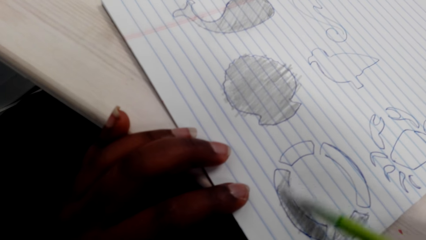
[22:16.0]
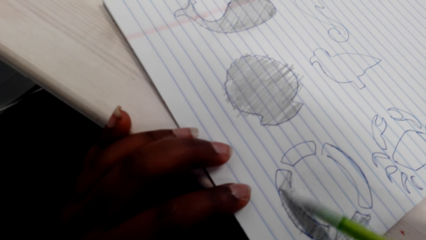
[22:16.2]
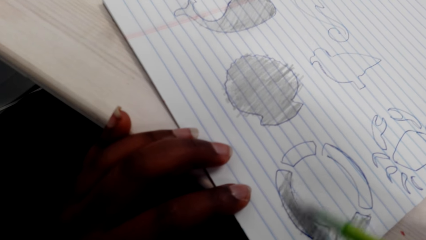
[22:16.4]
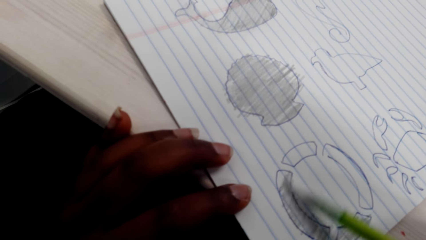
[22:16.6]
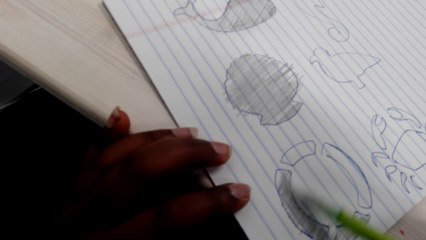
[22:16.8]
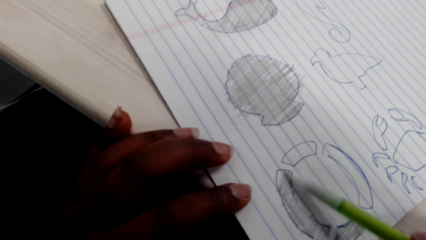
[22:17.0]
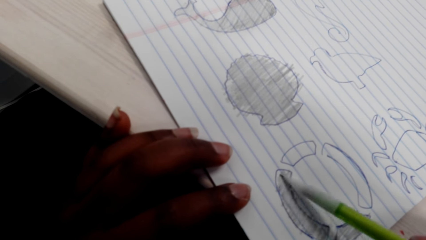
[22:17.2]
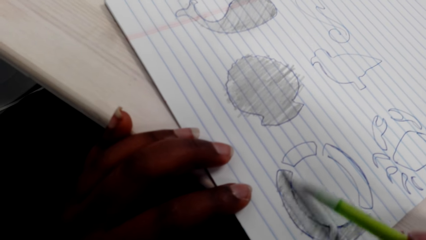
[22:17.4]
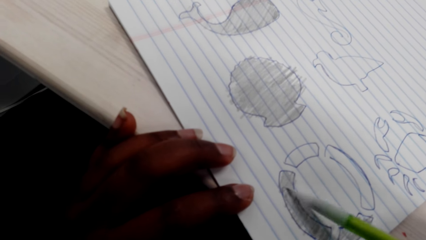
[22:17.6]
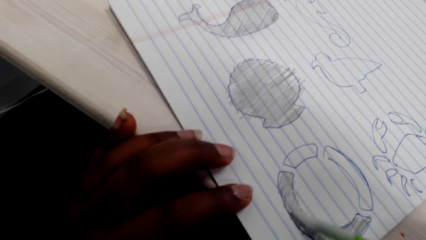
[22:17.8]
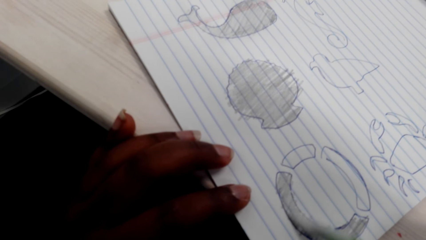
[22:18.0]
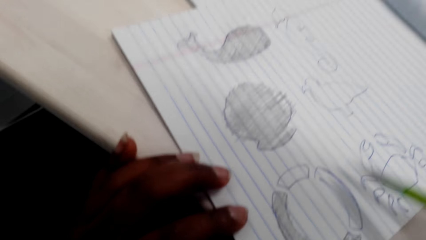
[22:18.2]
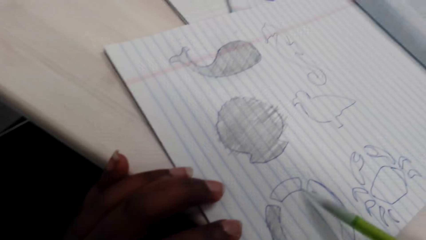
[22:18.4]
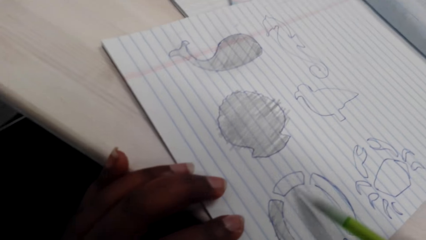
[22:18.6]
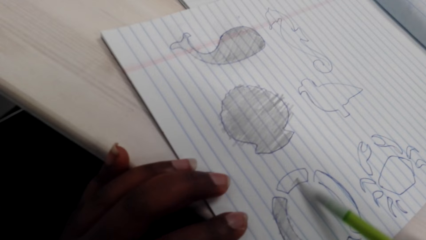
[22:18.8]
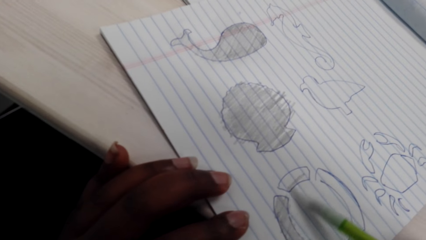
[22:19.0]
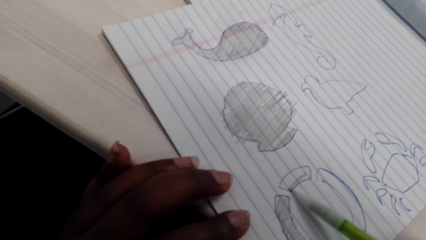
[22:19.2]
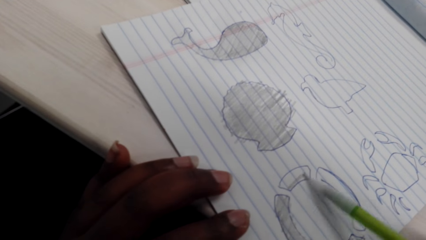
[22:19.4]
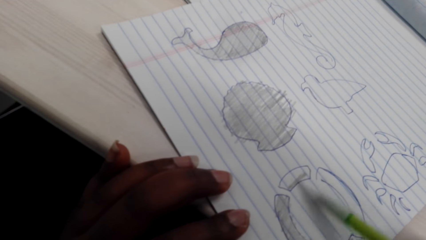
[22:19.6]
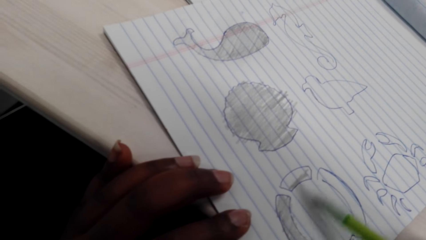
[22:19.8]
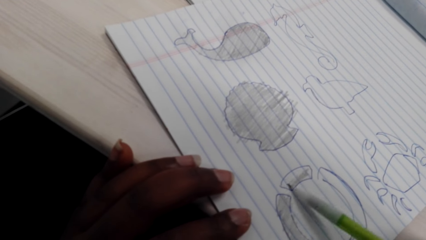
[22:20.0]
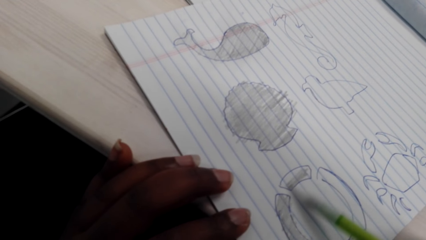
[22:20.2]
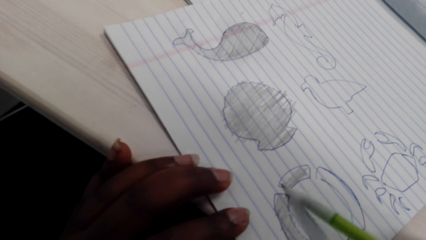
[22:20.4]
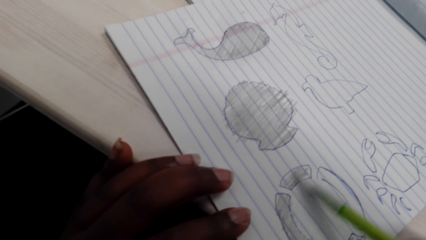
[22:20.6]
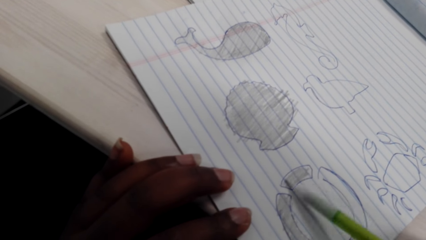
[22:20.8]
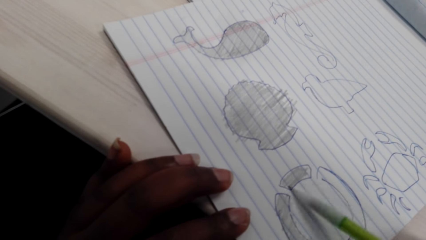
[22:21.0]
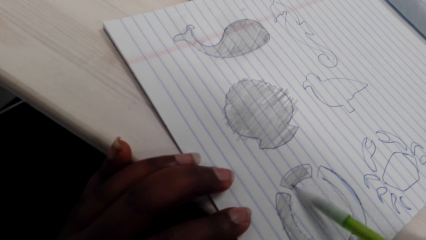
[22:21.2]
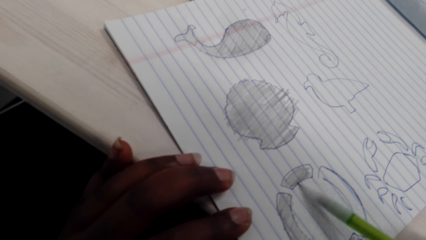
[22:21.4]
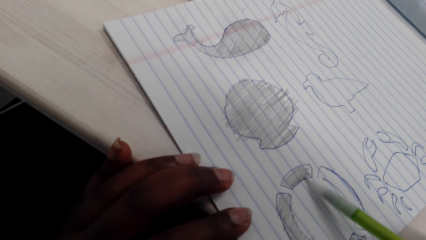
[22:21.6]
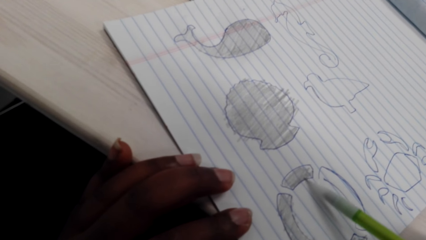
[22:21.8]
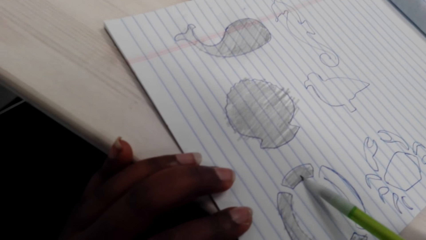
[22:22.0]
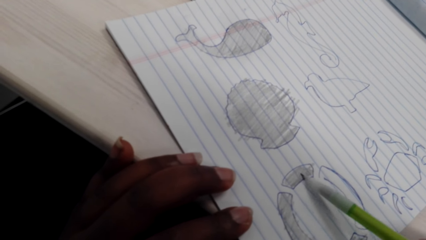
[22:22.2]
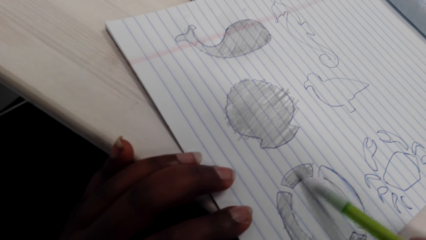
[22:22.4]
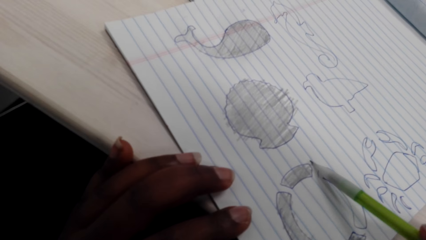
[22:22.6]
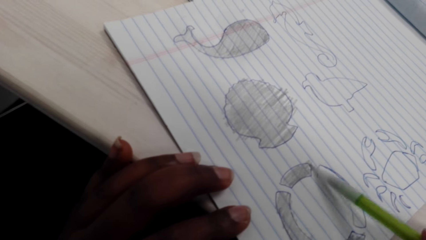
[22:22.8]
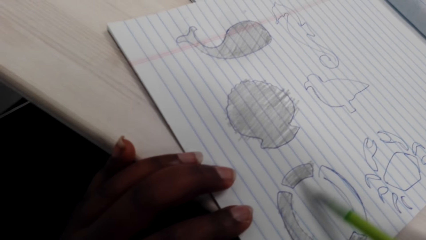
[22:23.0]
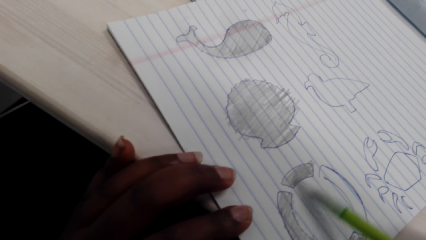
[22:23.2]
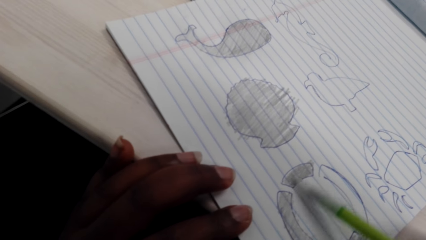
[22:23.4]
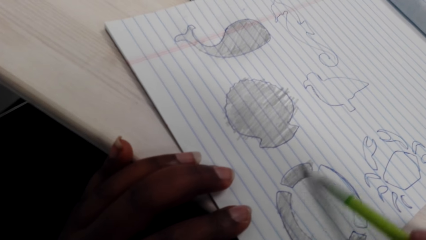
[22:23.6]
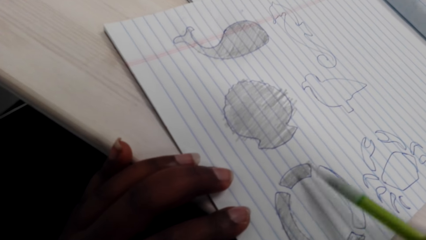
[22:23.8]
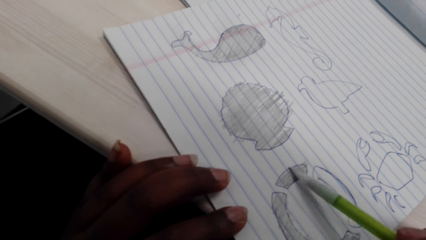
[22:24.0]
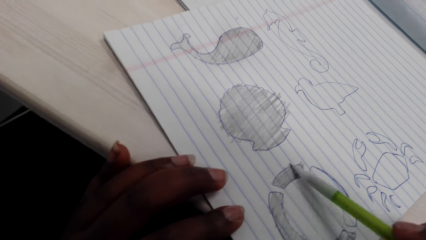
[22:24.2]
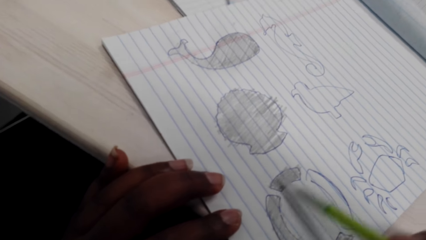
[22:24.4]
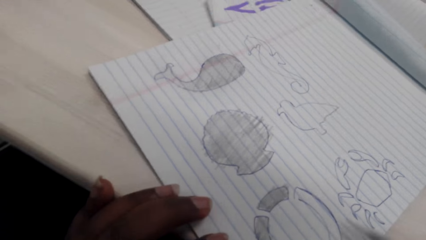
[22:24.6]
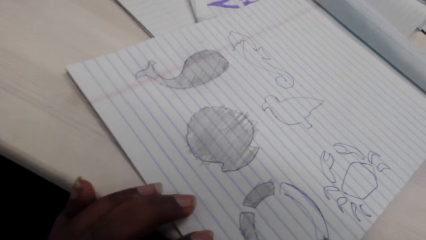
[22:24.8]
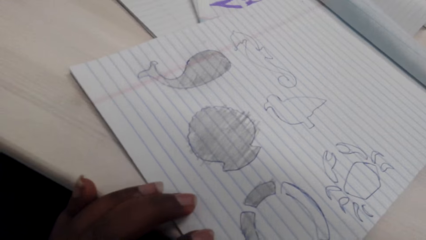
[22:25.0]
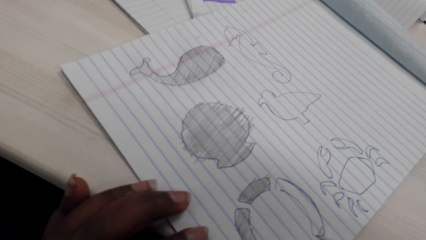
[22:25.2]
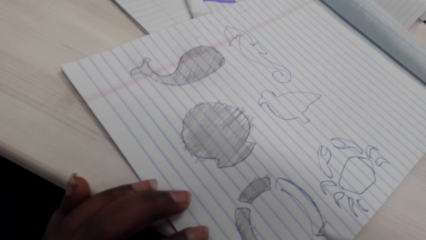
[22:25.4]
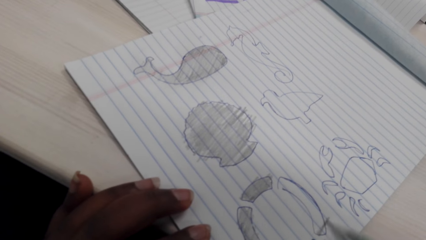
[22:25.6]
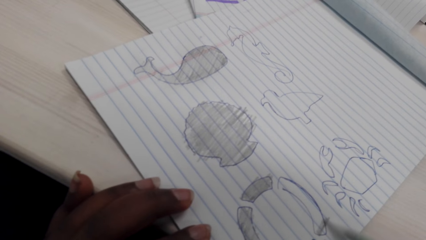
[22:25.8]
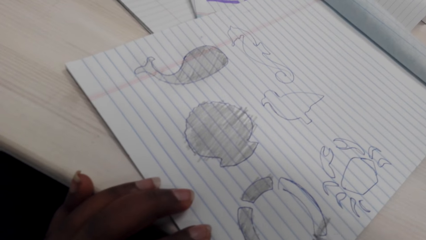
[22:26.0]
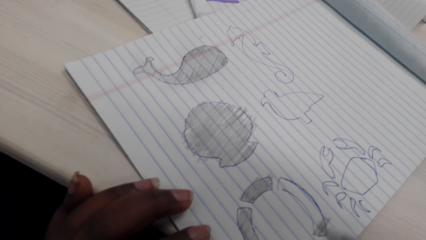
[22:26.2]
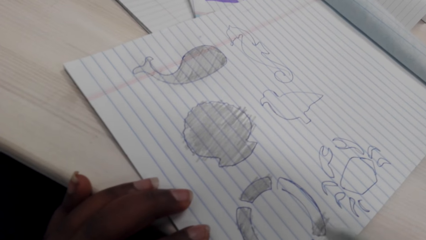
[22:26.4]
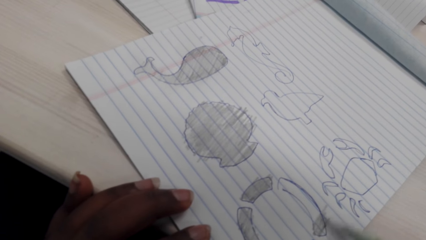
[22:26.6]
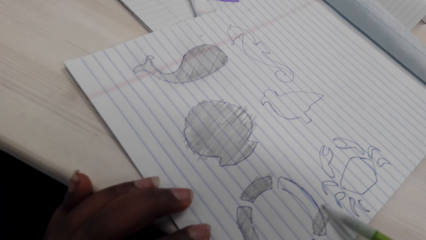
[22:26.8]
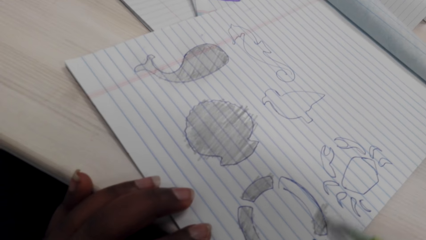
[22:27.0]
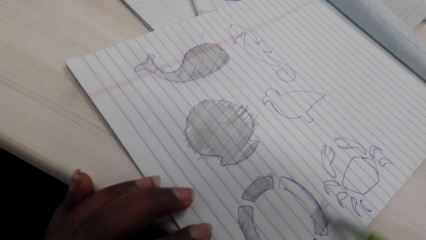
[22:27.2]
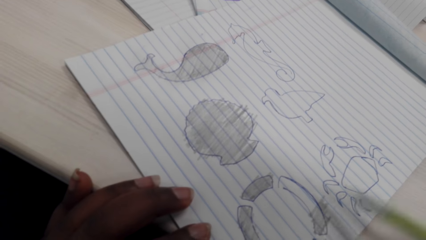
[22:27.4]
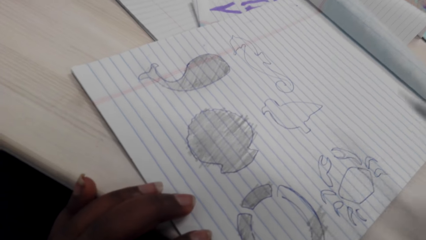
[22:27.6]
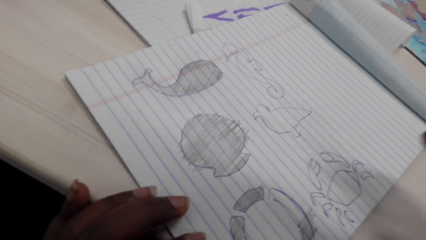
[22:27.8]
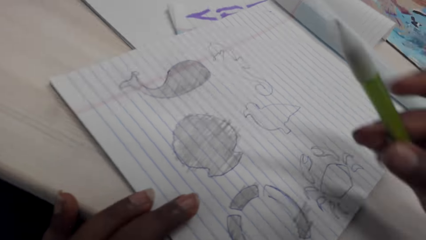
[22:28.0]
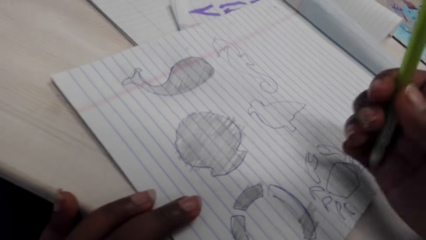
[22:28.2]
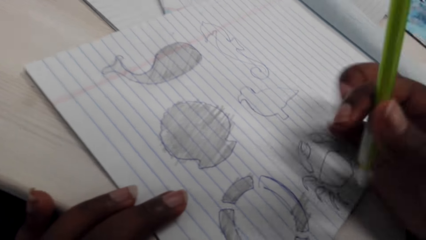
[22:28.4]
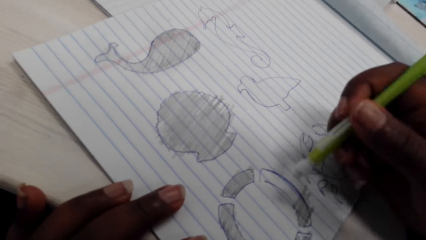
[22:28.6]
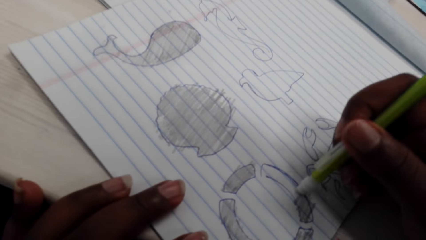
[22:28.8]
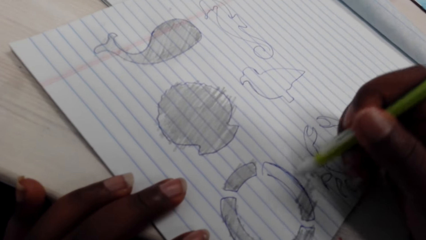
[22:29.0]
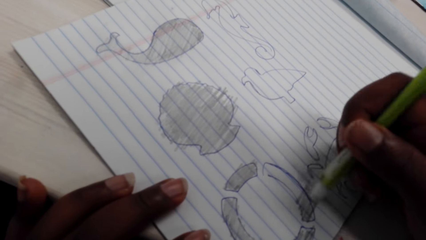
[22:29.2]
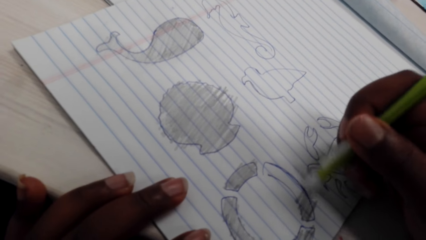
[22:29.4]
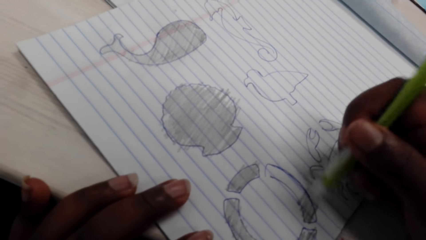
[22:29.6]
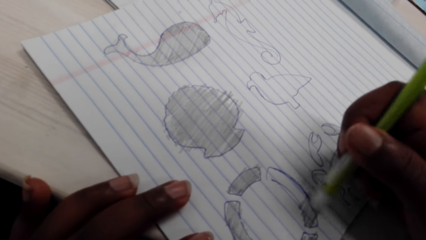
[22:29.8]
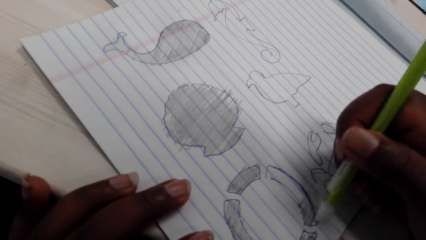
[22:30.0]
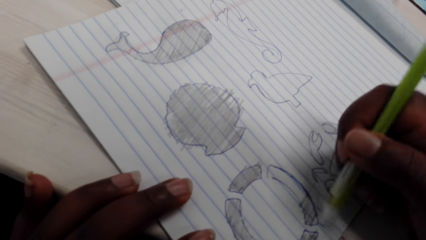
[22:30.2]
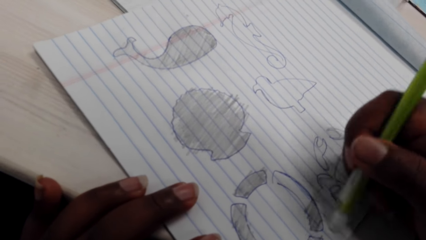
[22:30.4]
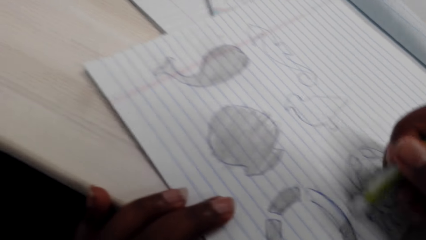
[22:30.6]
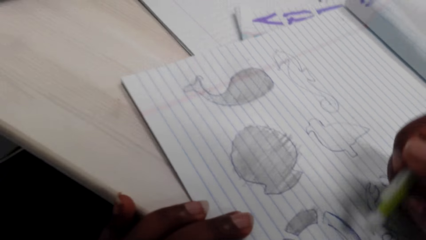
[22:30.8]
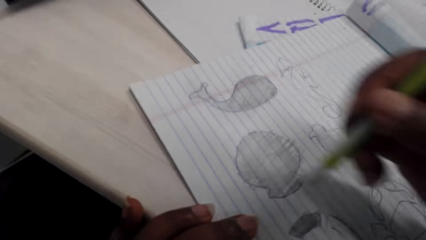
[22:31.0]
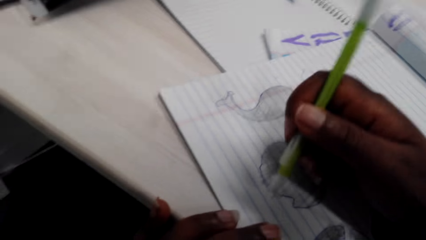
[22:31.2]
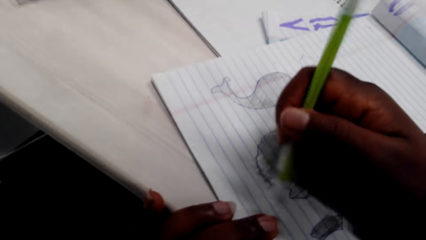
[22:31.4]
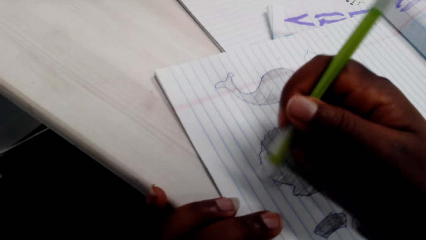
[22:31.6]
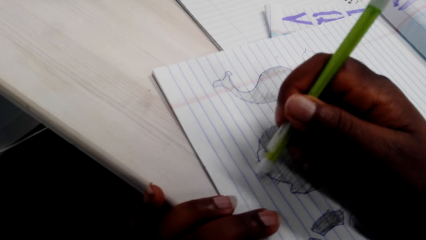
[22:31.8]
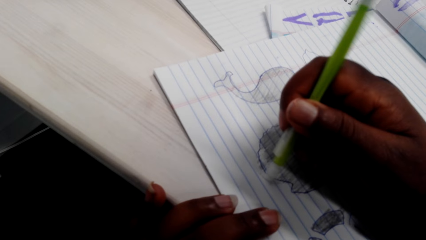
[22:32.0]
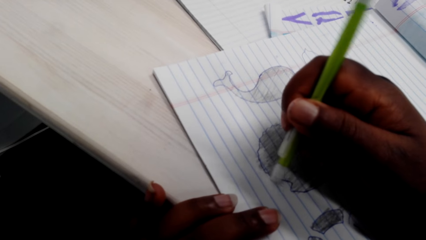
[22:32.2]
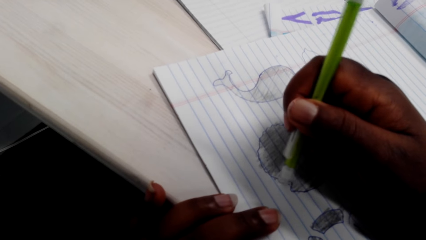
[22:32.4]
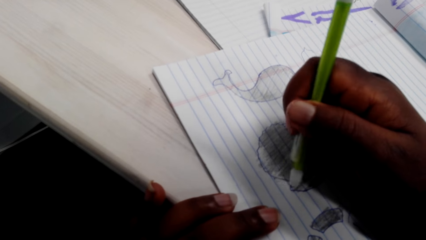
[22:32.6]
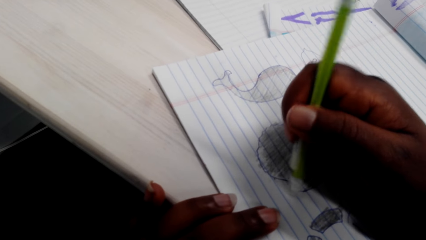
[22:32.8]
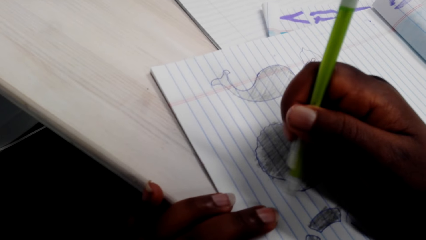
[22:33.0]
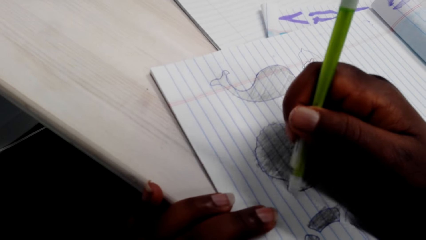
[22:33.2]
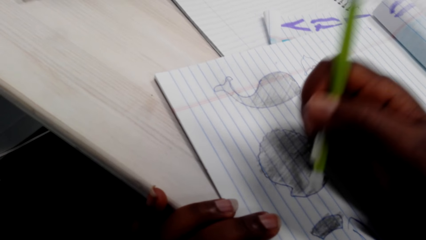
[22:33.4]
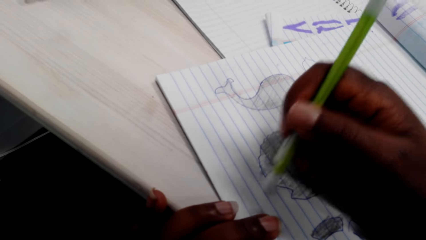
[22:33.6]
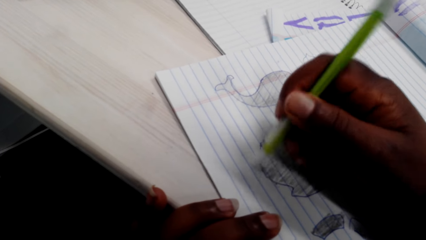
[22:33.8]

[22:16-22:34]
The camera wearer draws with a pencil. They draw with the pencil again. They adjust the pencil. They rub on the book with the pencil rubber. They adjust the pencil again. They rub on the book with the pencil rubber again.
